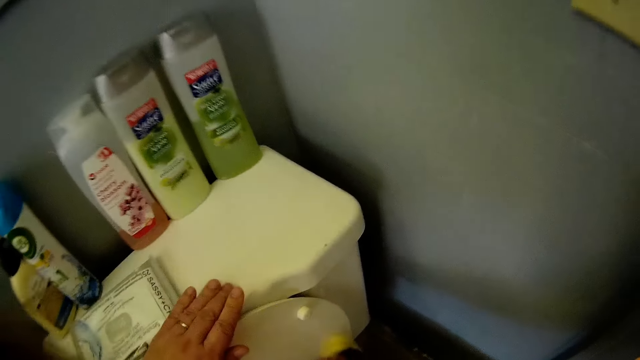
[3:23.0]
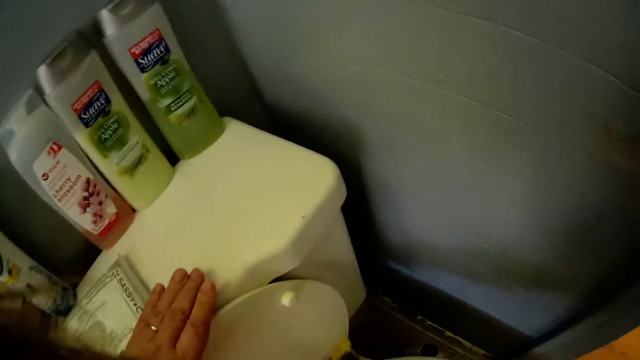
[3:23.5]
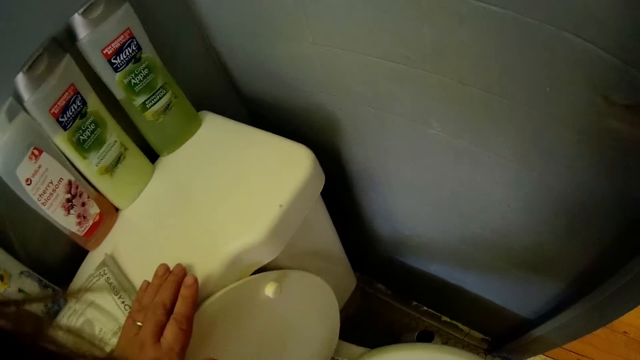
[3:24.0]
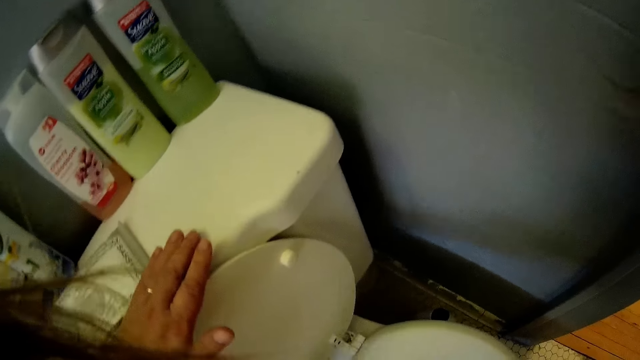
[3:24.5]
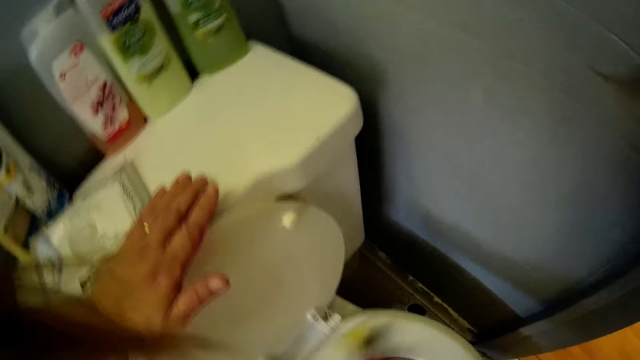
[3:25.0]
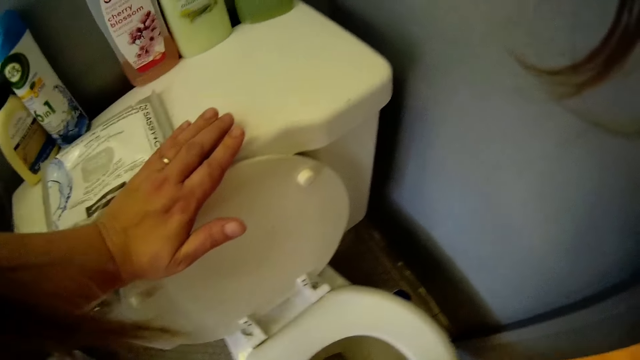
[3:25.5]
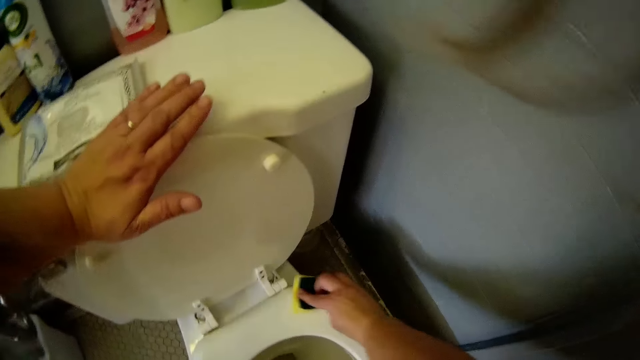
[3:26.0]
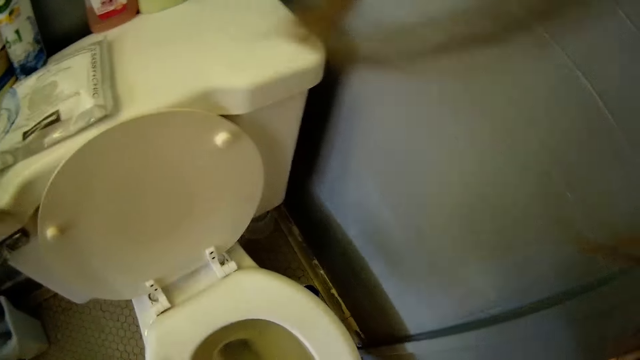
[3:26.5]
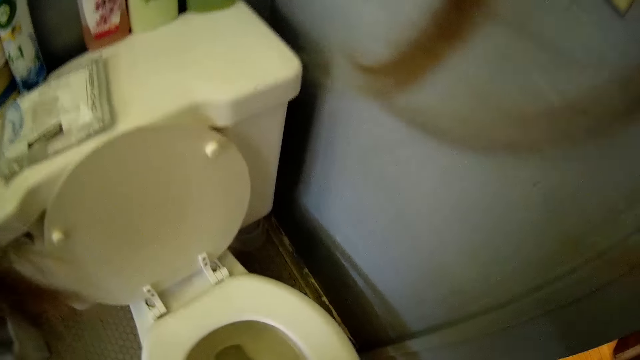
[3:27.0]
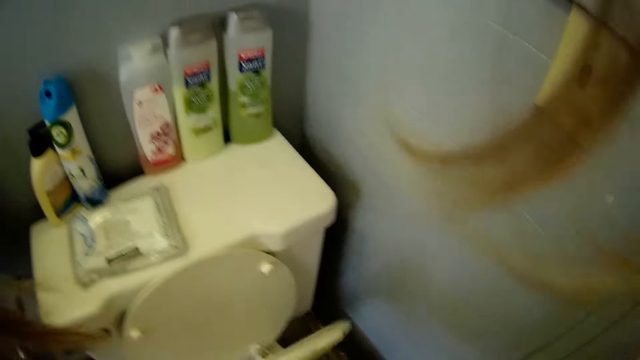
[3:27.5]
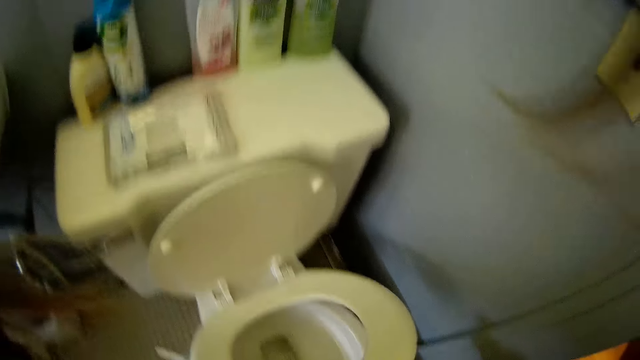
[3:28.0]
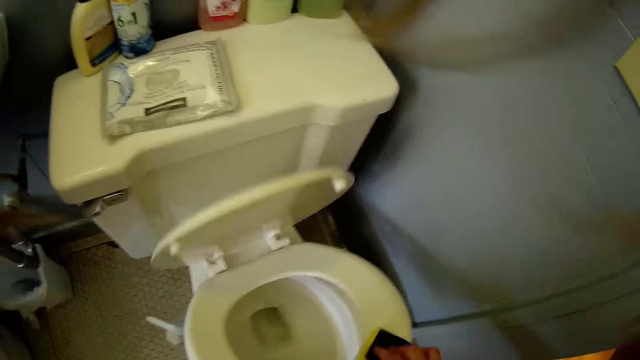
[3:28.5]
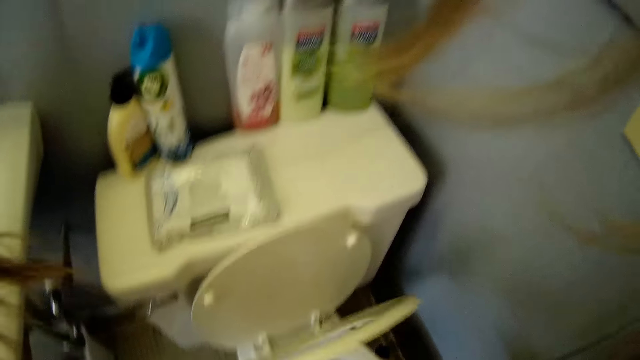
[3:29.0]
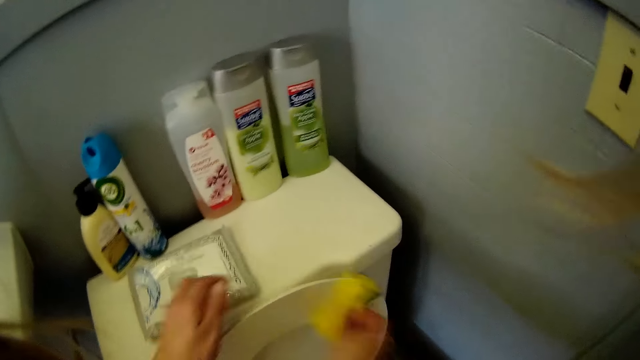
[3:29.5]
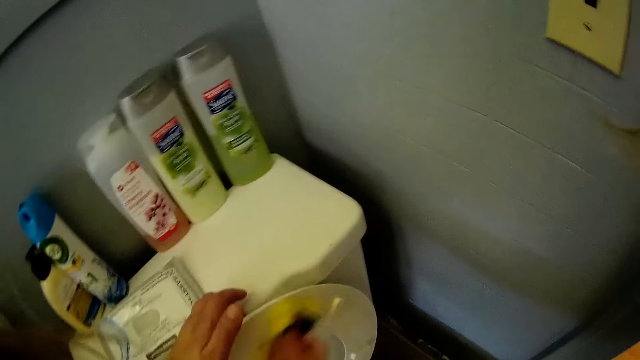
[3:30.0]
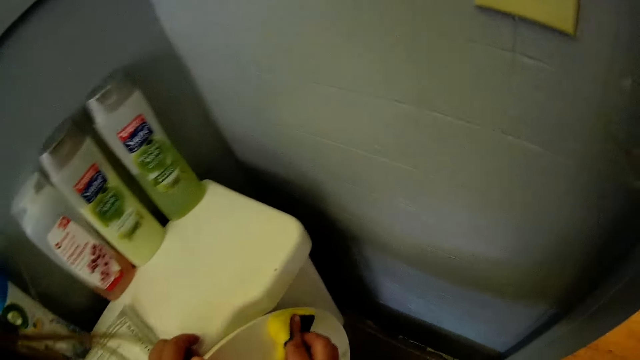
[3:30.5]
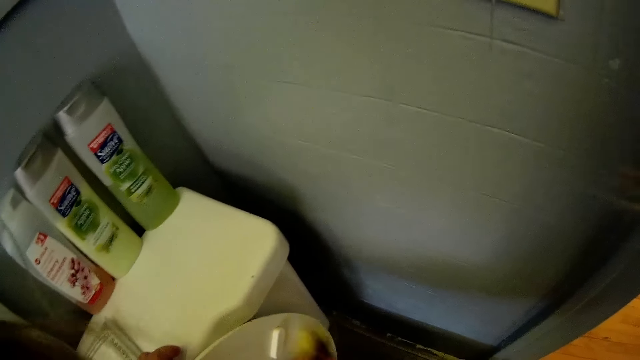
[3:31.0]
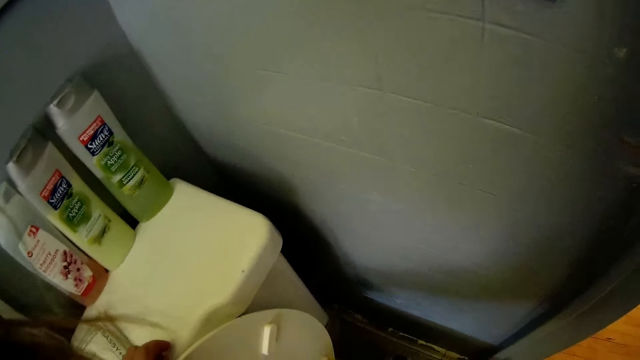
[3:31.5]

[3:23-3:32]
The camera wearer opens the toilet lid. They wipe on the inner lid.

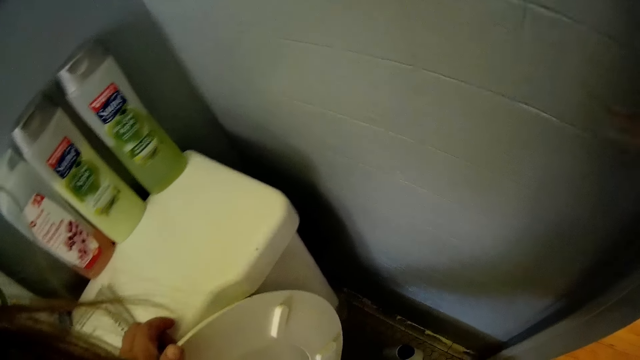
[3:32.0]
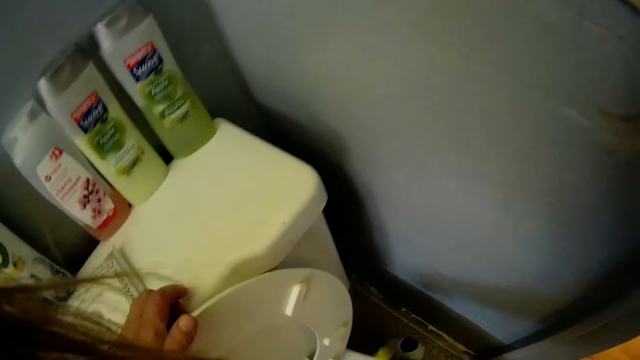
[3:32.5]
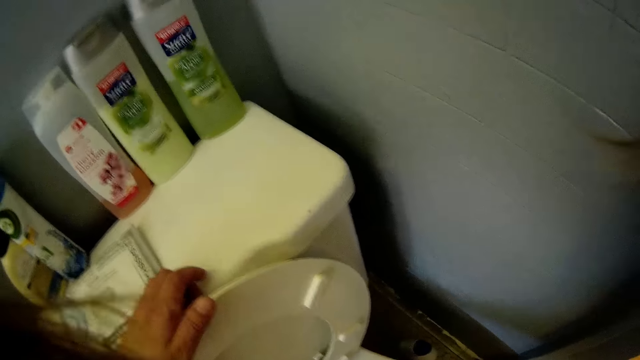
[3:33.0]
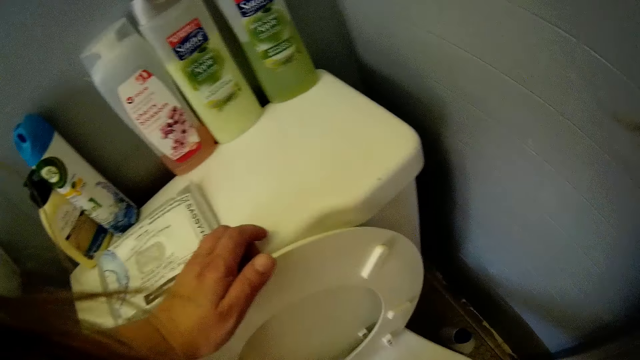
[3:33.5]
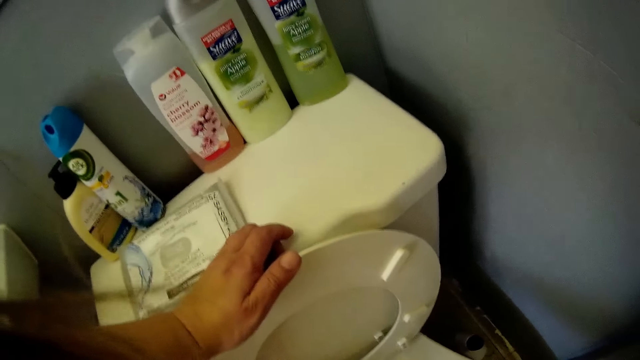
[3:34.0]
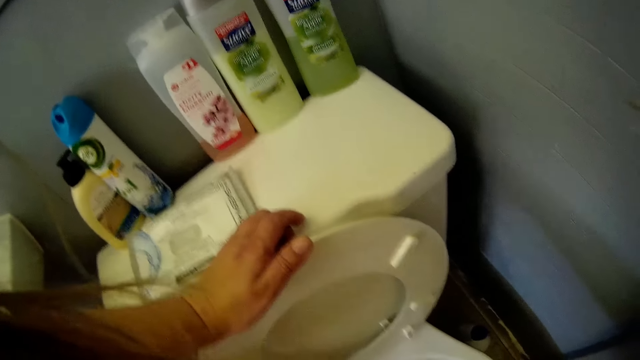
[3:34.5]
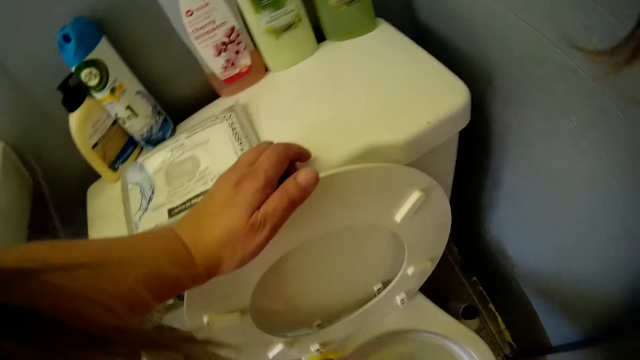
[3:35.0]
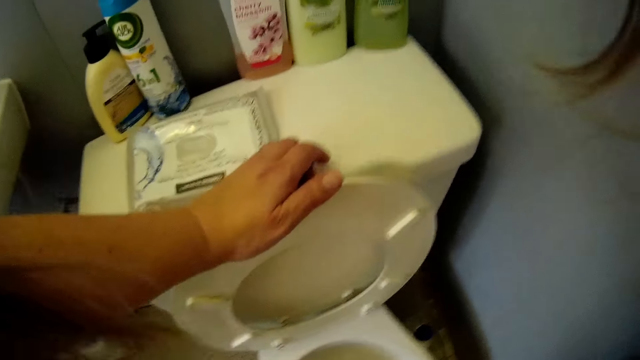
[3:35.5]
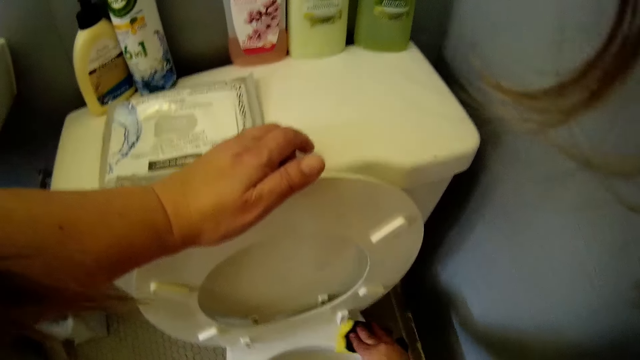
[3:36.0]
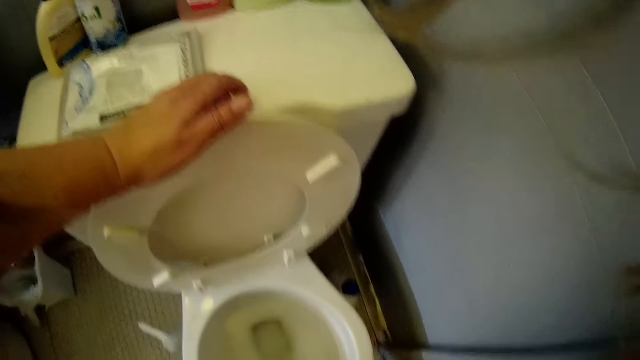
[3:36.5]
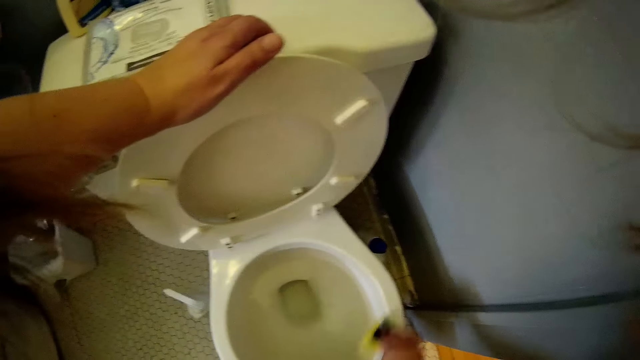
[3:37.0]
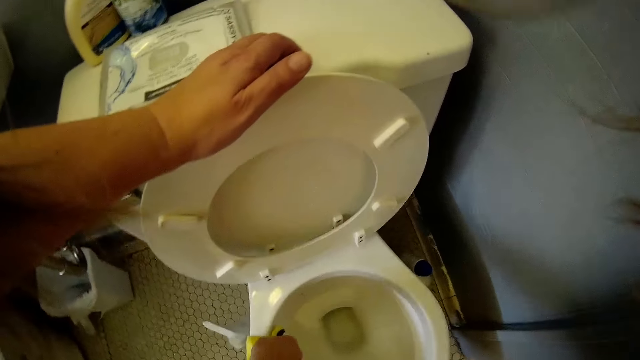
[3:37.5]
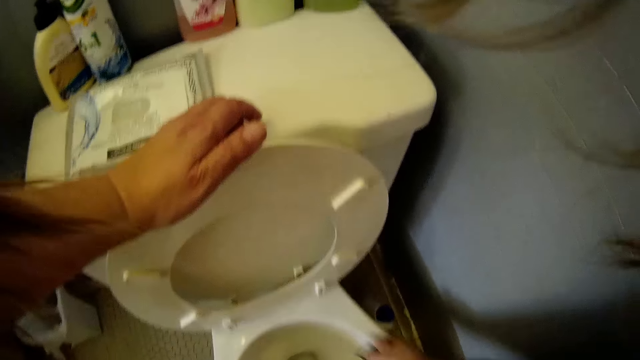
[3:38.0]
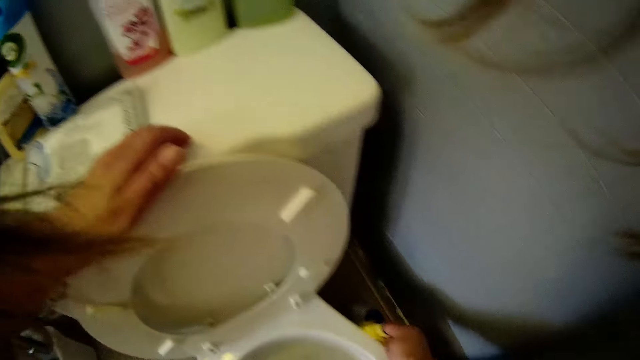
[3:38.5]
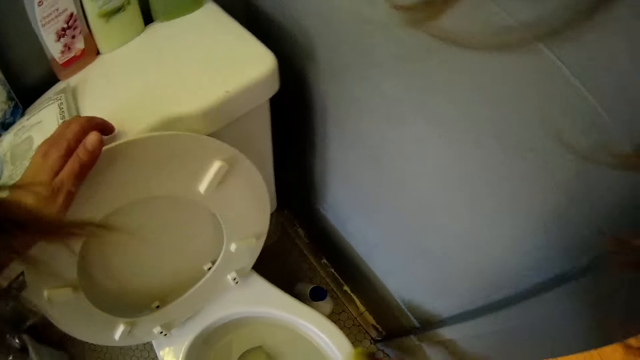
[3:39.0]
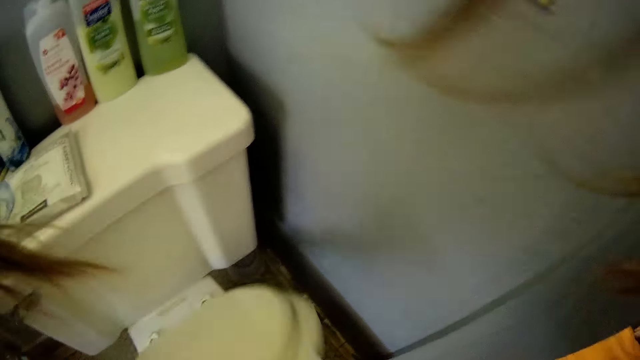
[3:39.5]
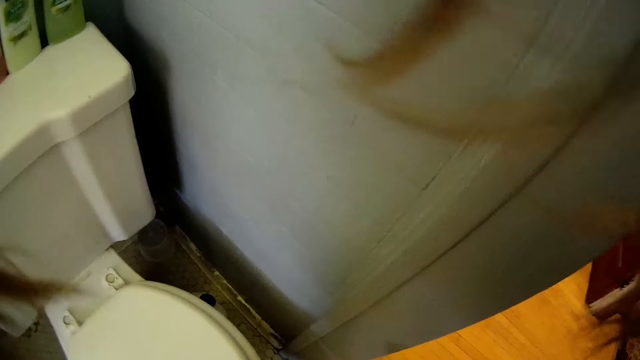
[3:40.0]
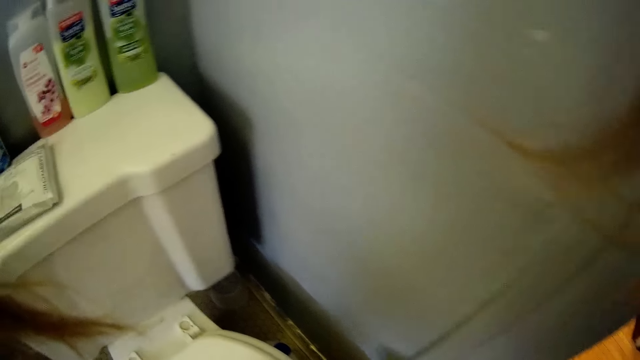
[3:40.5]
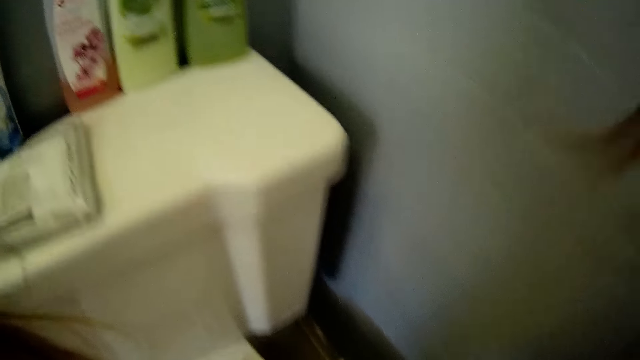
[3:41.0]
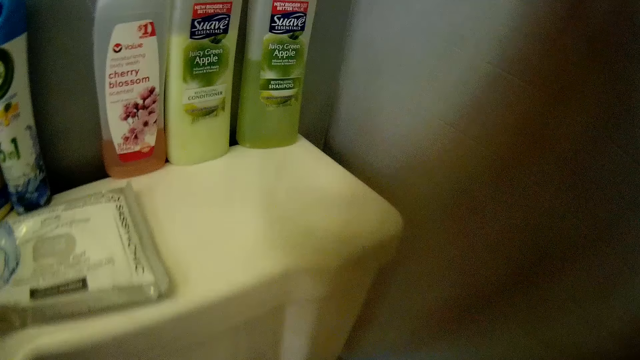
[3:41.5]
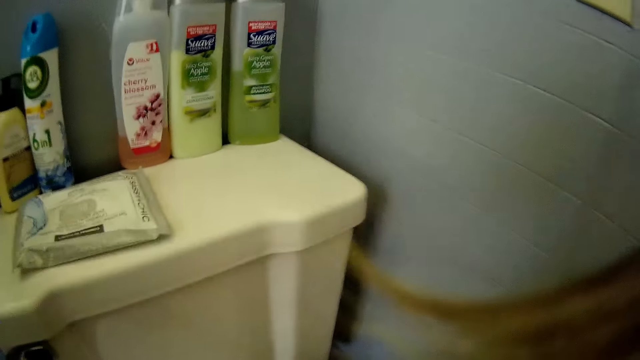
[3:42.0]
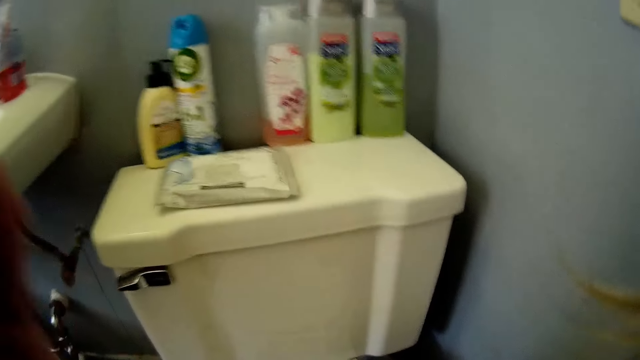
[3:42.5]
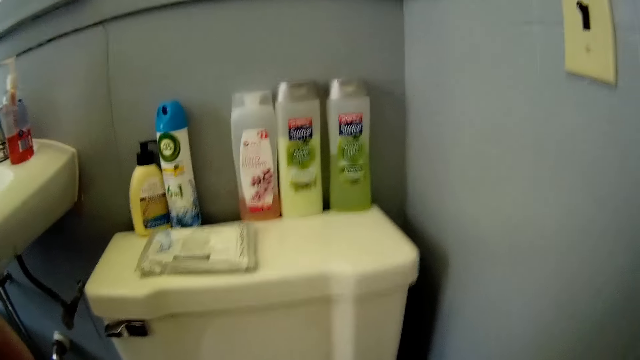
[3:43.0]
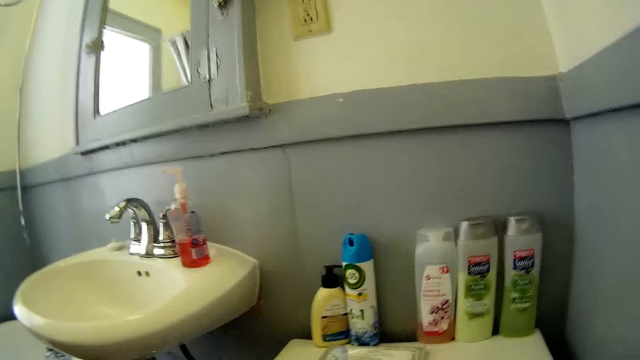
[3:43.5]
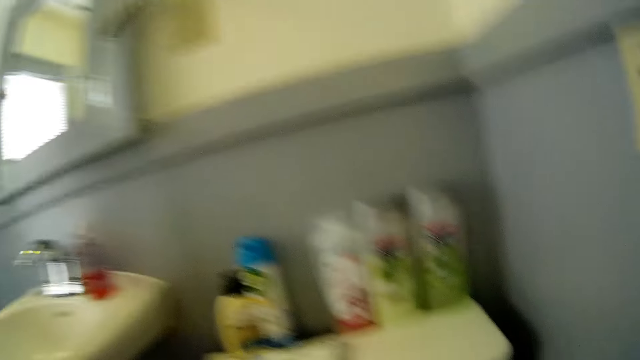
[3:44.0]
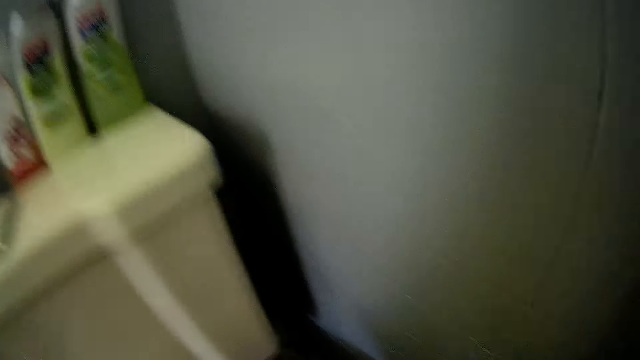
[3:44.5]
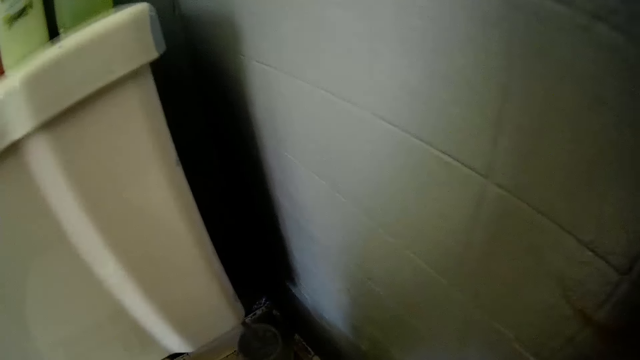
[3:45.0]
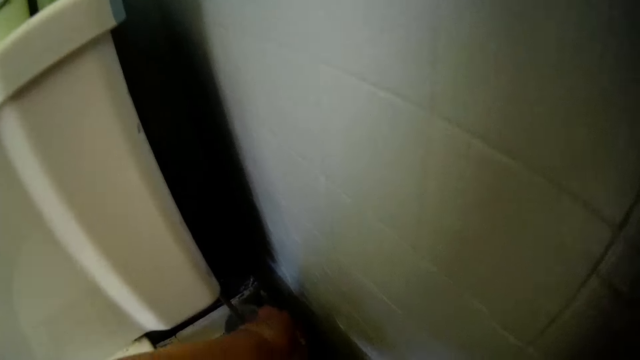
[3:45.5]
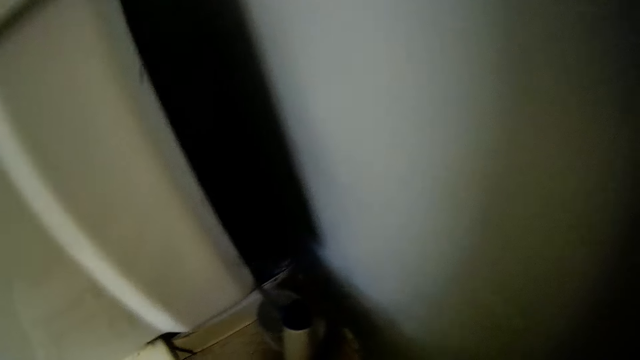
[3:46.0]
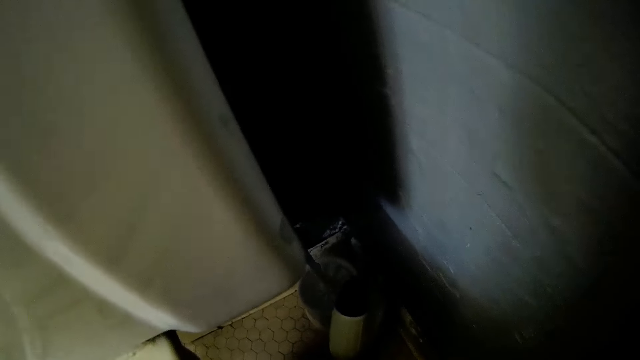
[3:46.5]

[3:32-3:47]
The camera wearer wipes on the toilet seat. They wipe around the toilet bowl. They close the toilet lid. They stand up.
